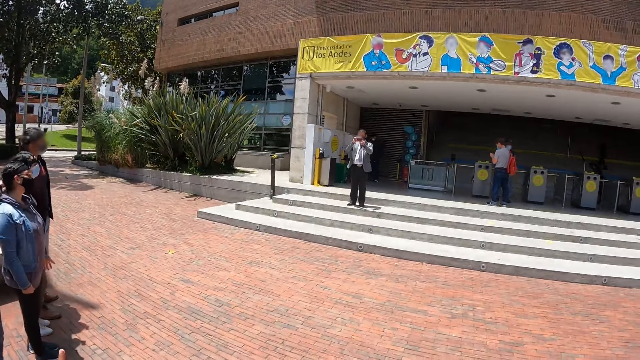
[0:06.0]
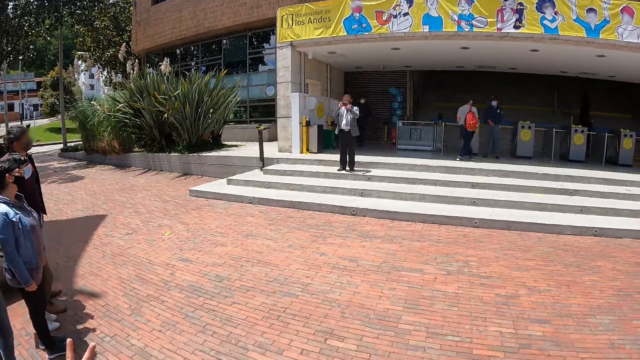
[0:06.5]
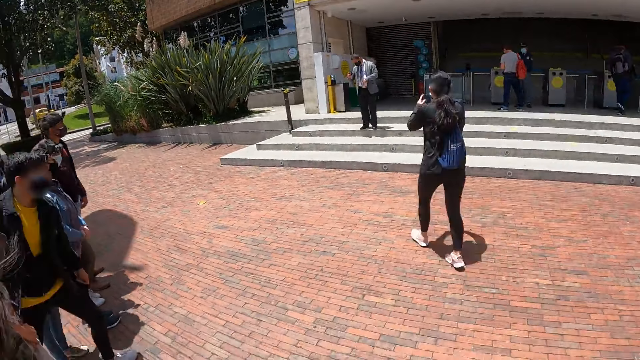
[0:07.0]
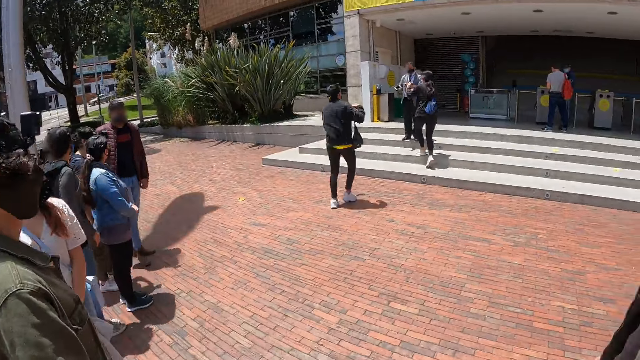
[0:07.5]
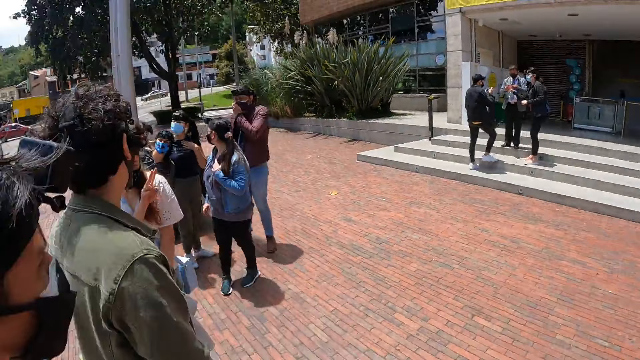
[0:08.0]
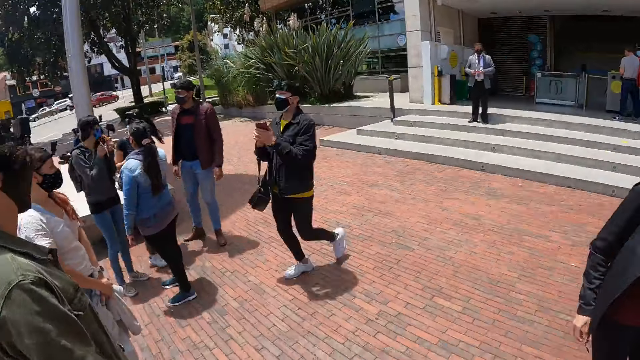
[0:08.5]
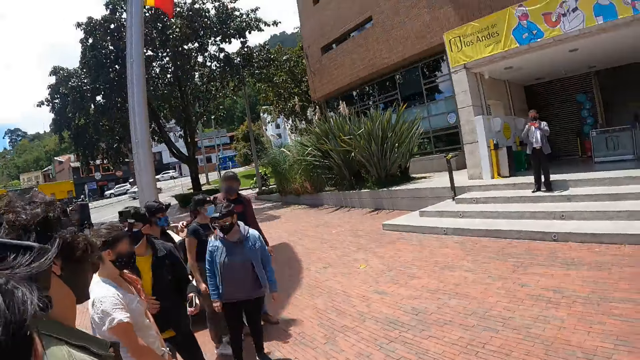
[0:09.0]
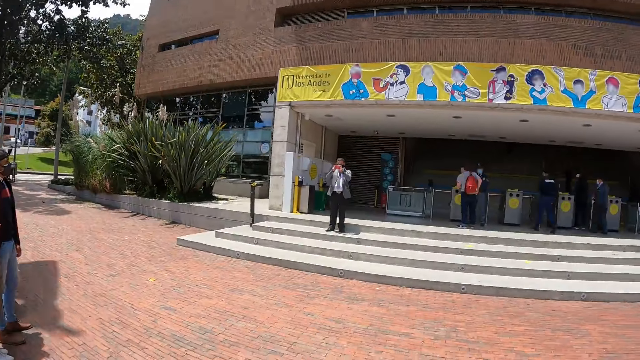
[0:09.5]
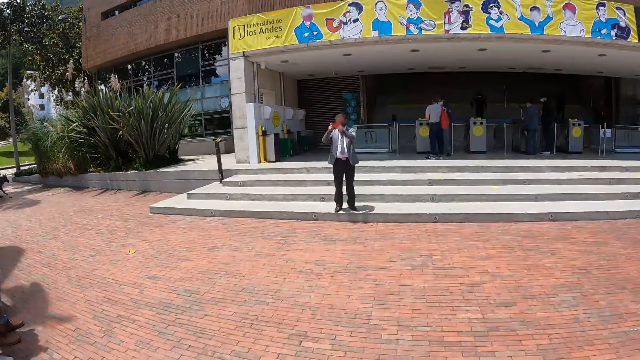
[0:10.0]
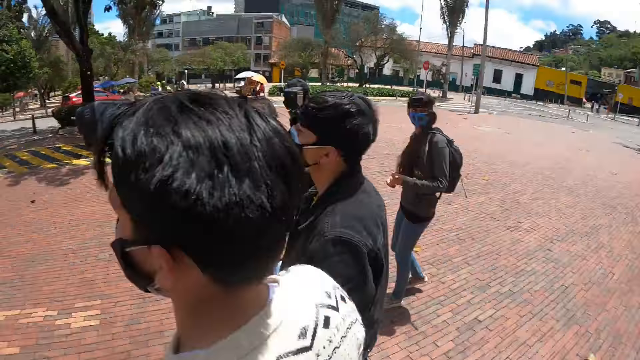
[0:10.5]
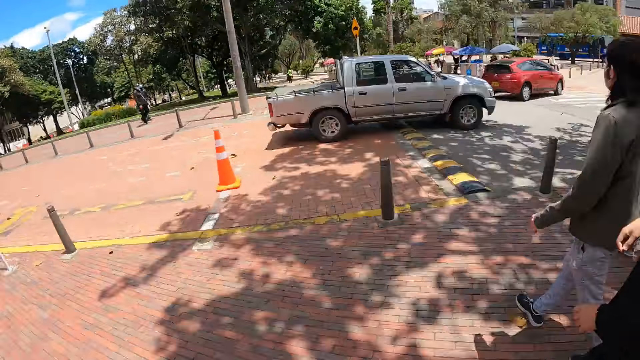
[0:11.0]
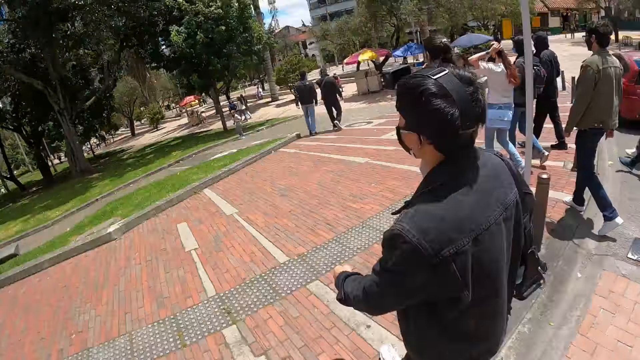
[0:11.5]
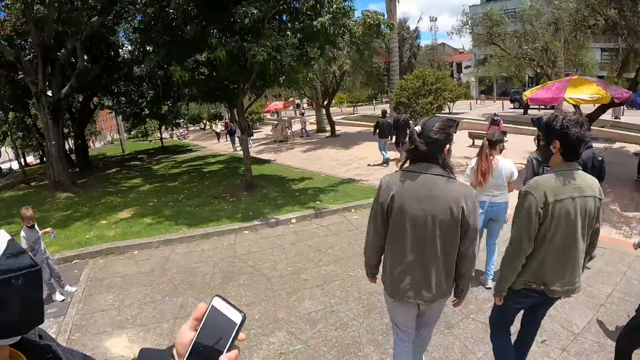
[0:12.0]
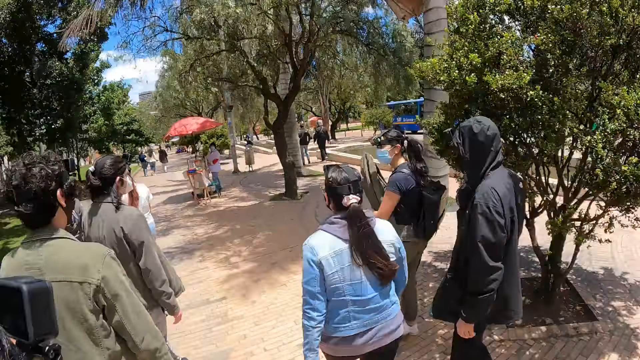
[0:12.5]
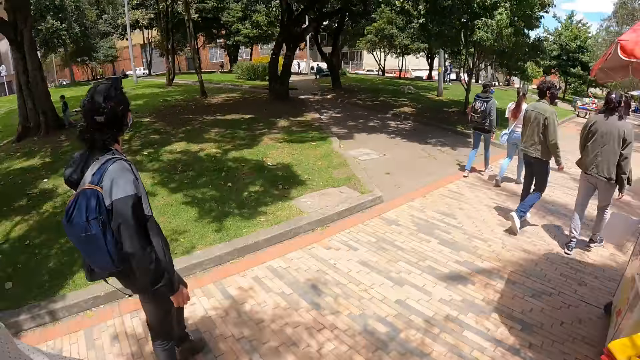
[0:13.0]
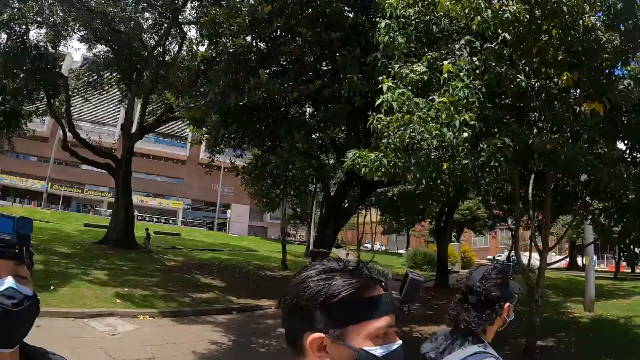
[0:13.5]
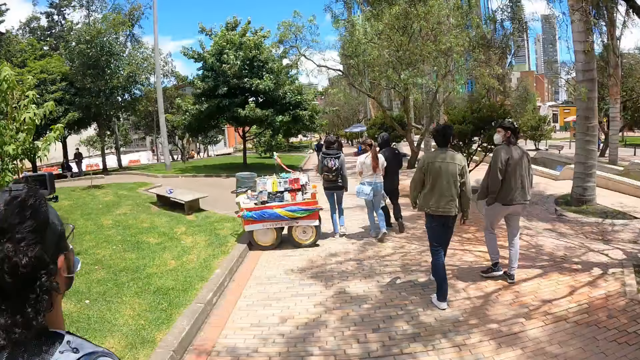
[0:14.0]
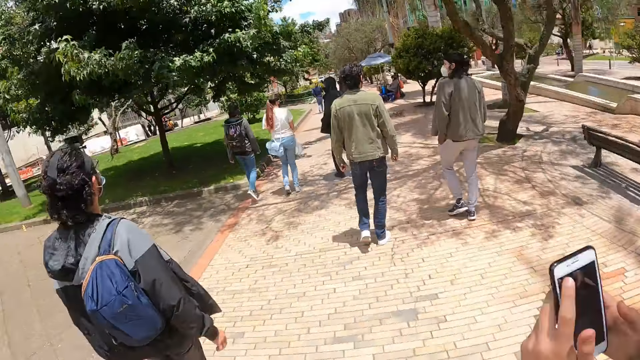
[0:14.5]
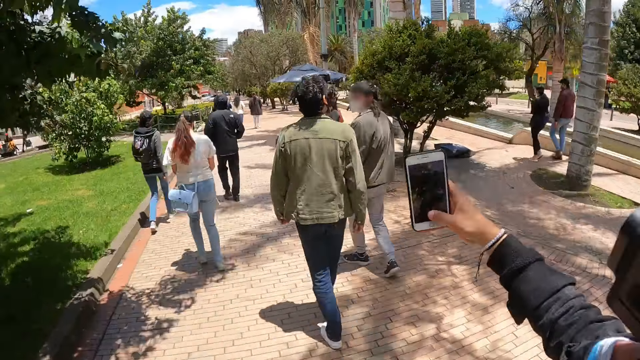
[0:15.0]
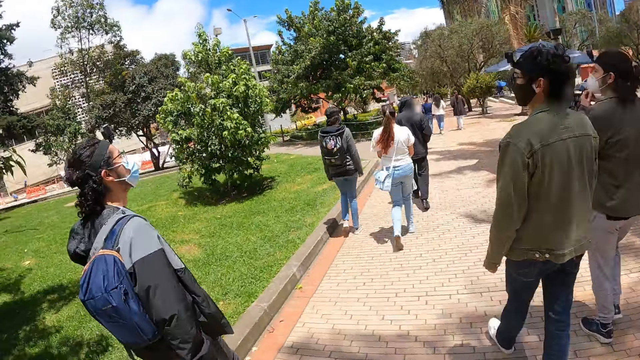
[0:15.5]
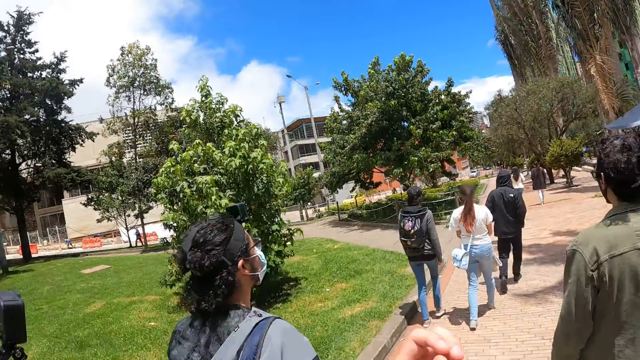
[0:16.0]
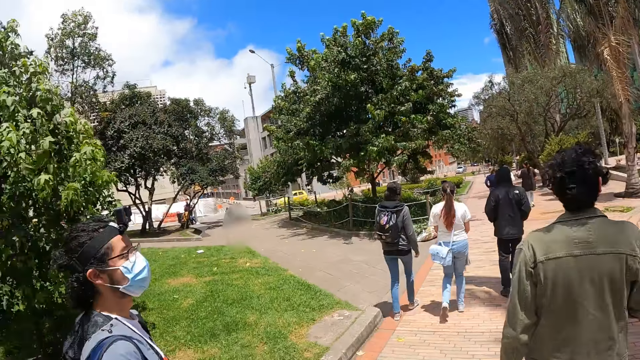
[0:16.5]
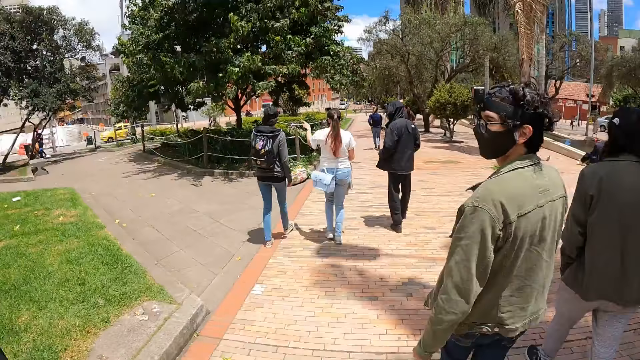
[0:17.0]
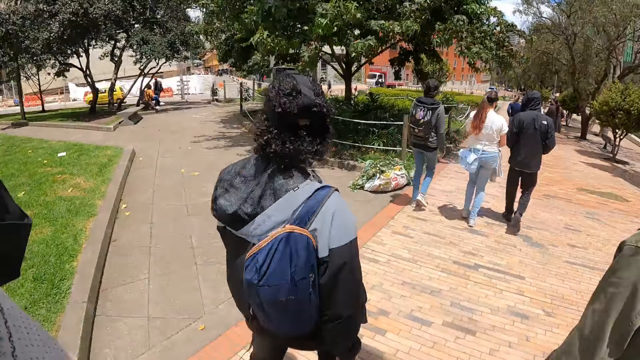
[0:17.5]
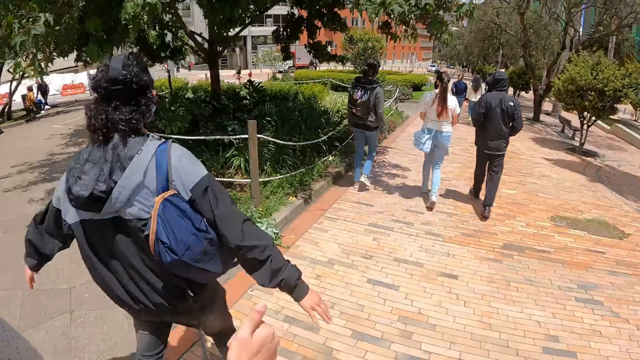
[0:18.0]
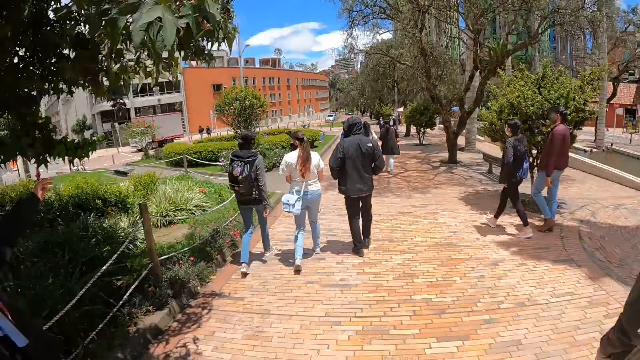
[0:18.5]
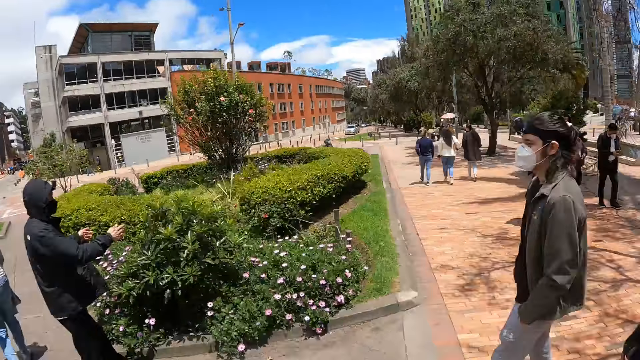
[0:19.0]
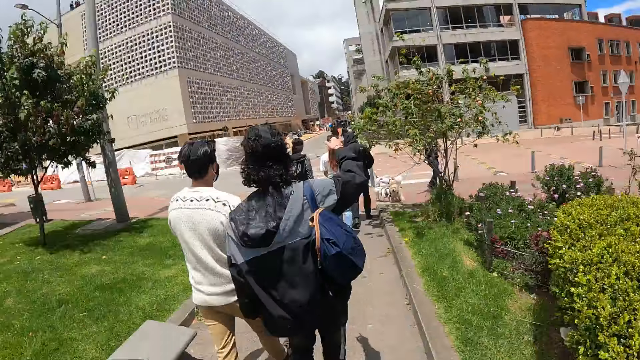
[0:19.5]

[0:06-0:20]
A man moves on the terrace. Another man and a lady move towards the first man. The camera wearer looks around the environment. The other man and the lady move away from the terrace. The first man moves on the terrace. The lady moves on the pavement. The camera wearer walks away from the building. They move around the pavement. They walk with people across the streets. They walk along the path. They look around. The lady holds a phone in hand. She uses the phone in hand. The camera wearer walks along the pavement. Another man walks beside the camera wearer.

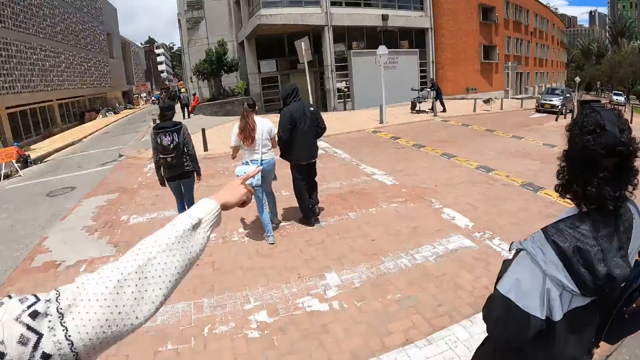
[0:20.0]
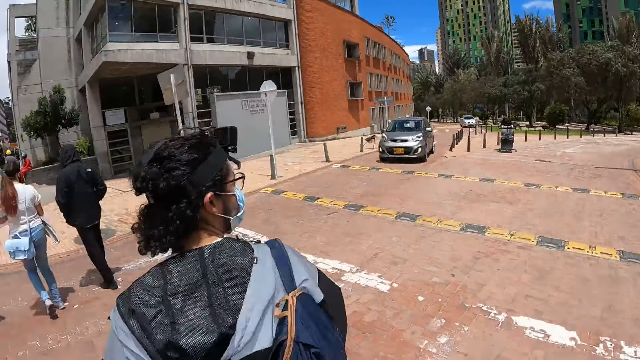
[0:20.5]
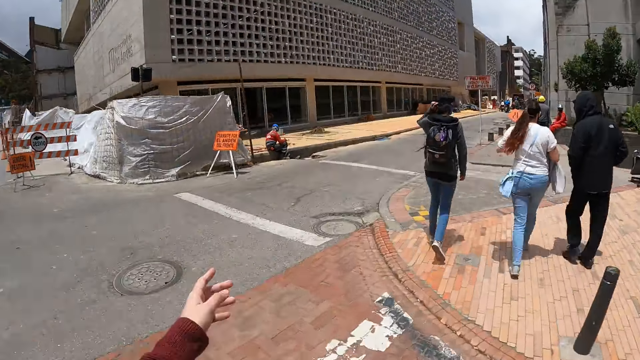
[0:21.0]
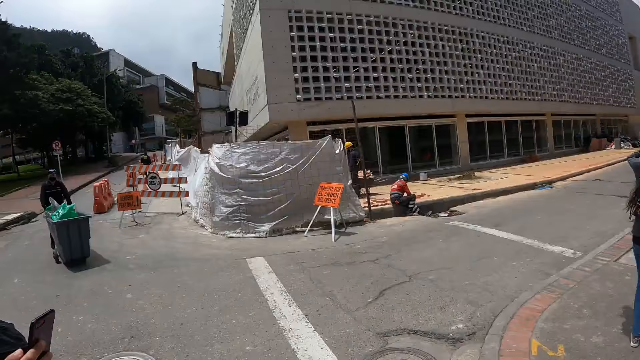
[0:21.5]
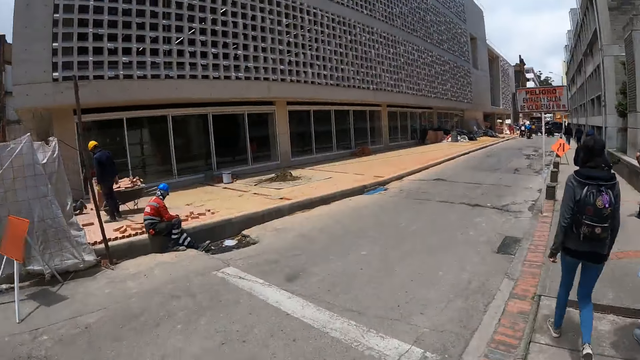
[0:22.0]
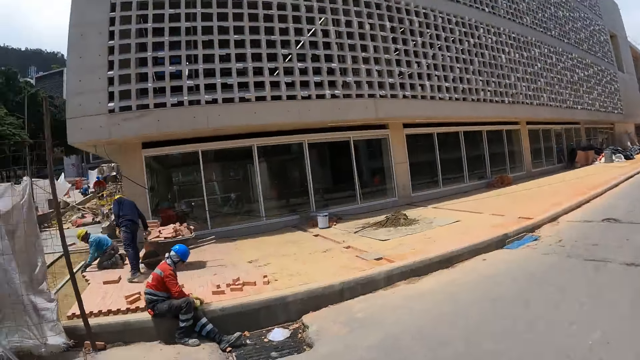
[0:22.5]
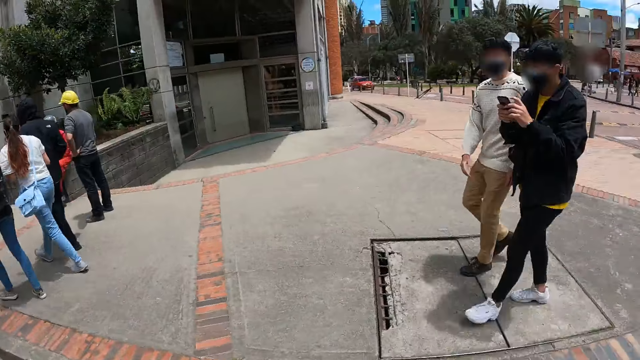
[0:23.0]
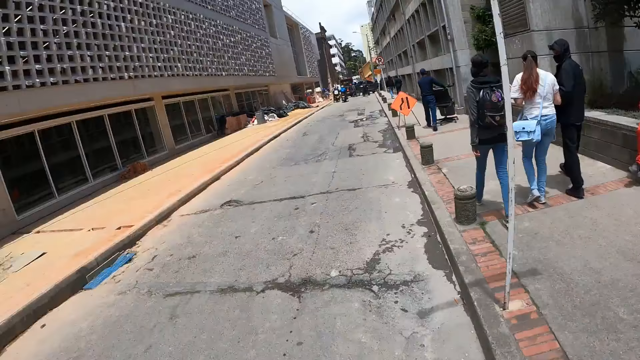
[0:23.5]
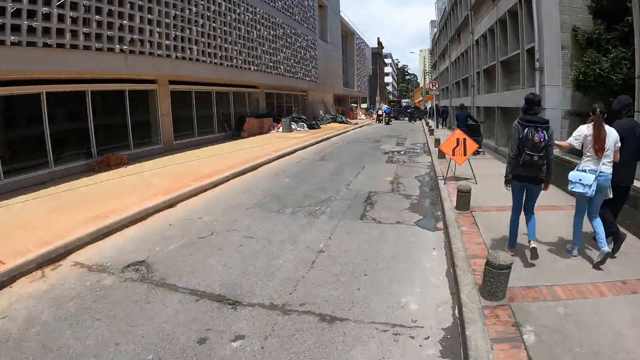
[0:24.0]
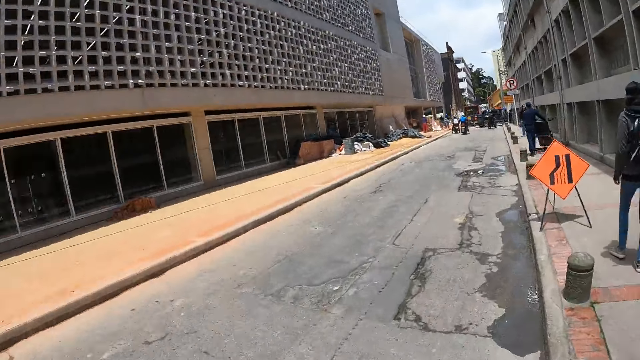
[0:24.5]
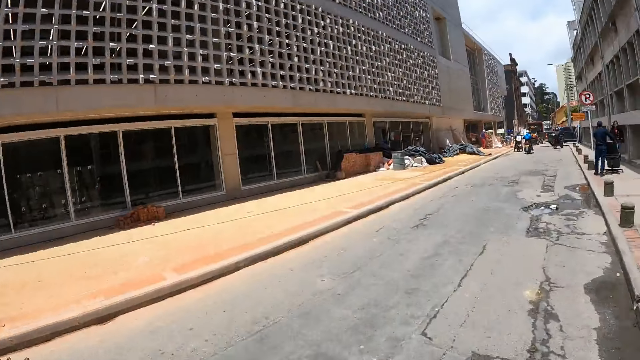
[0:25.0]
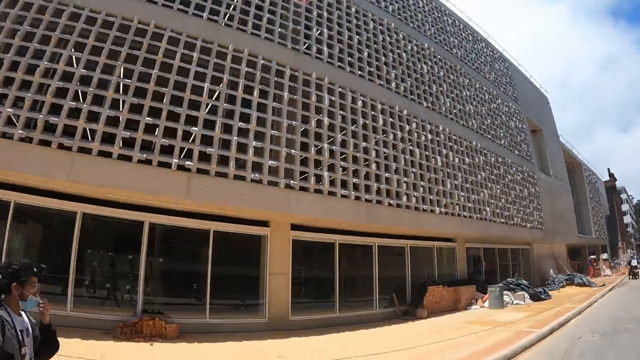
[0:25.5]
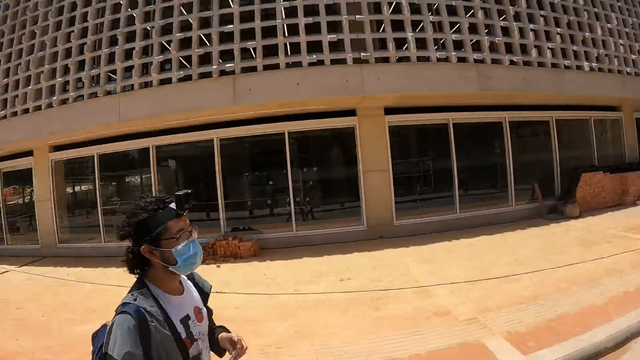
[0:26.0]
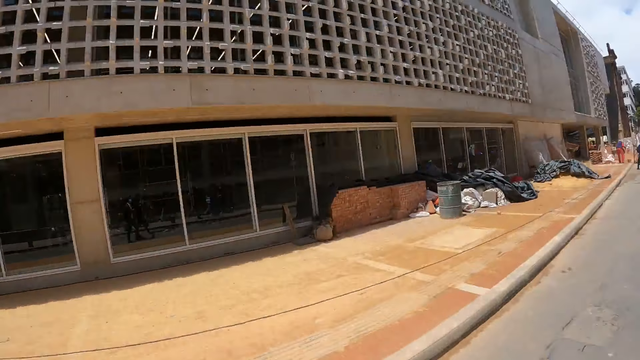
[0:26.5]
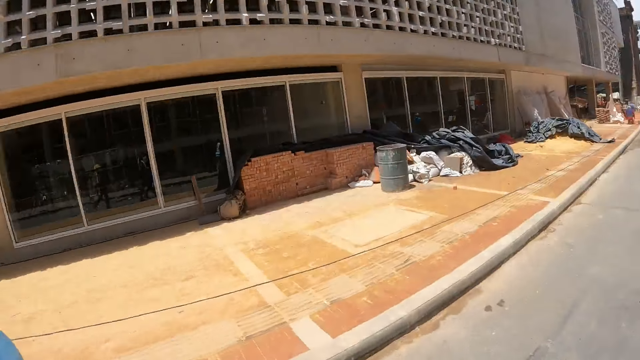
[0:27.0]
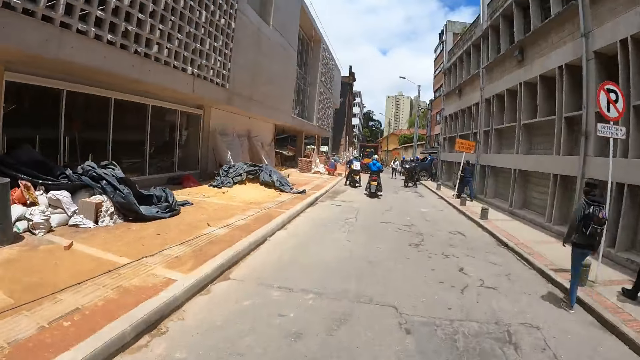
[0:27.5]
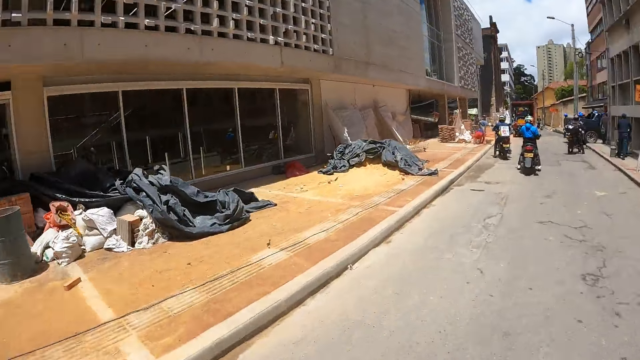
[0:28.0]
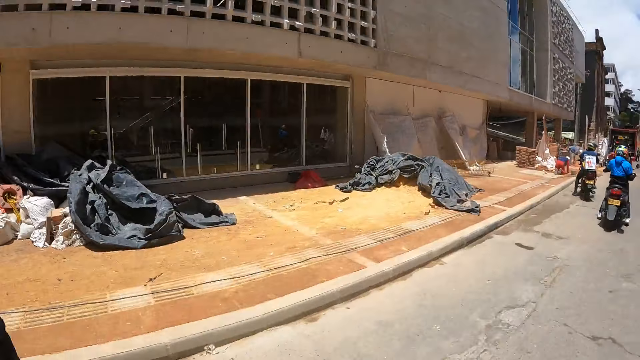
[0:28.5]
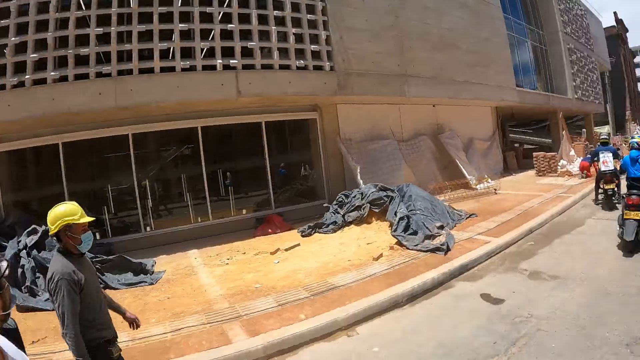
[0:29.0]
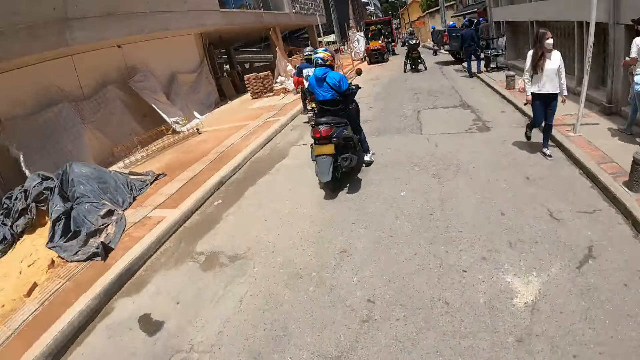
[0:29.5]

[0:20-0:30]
The camera wearer crosses the road. A man makes gestures by hand. The camera wearer walks along the path. They look around. They walk on the road. They look around the buildings. They walk toward the path. They walk along the road.
